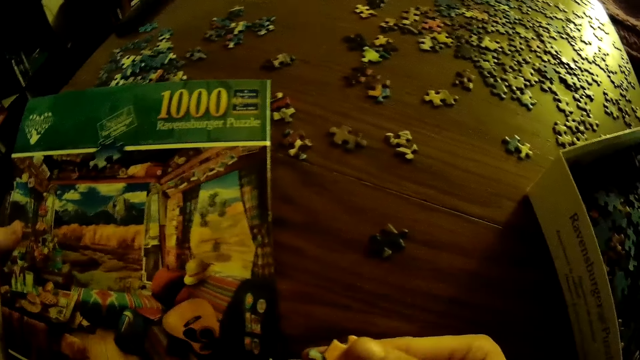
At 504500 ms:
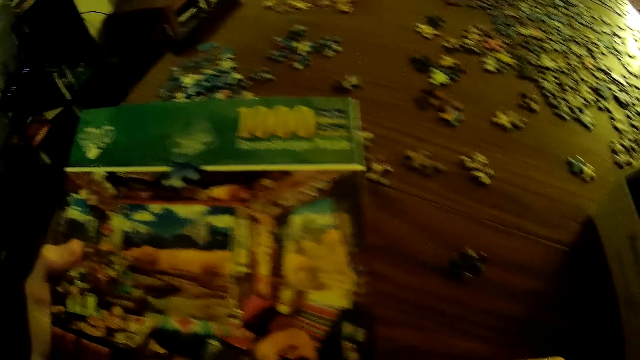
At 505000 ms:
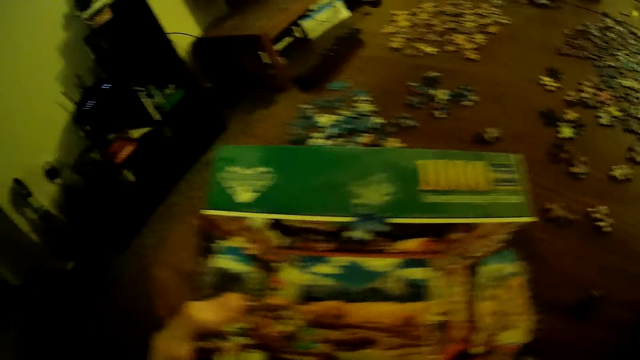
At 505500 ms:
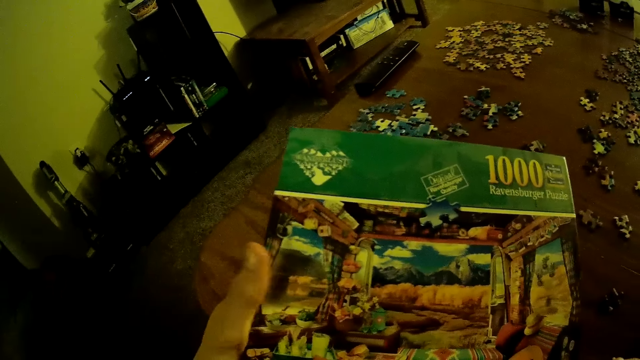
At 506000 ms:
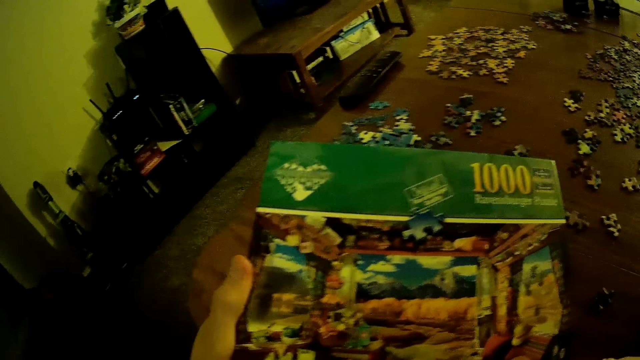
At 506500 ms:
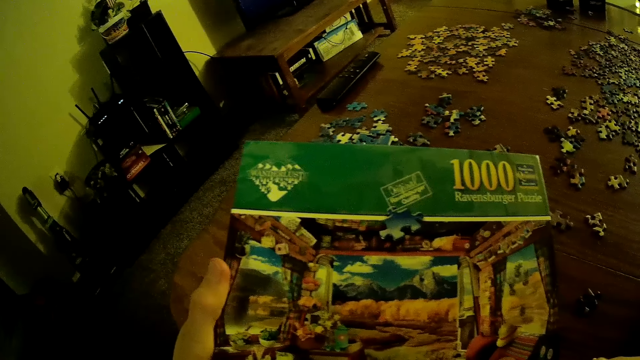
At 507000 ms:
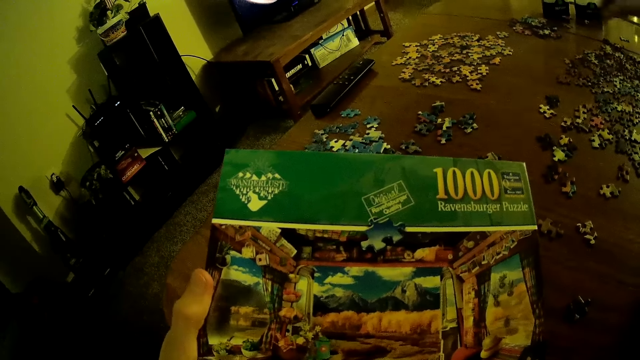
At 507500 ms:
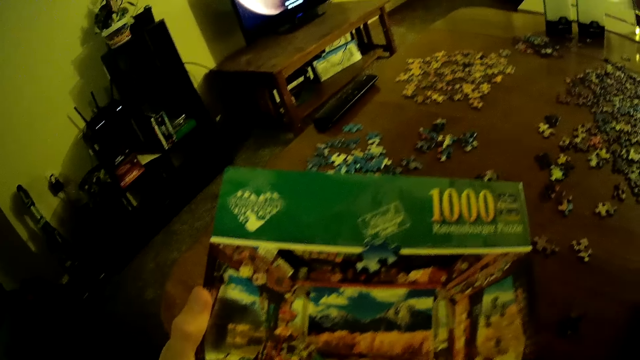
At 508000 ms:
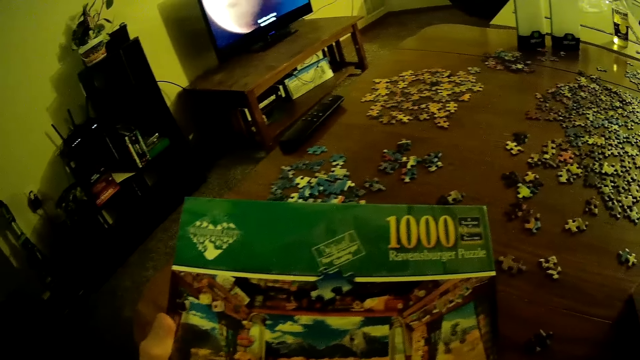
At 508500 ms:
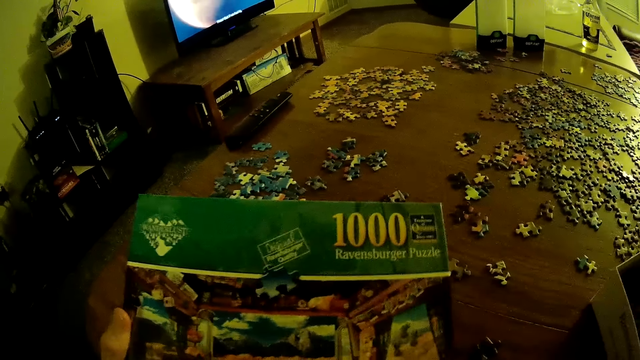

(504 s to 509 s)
The camera wearer looks at the box.

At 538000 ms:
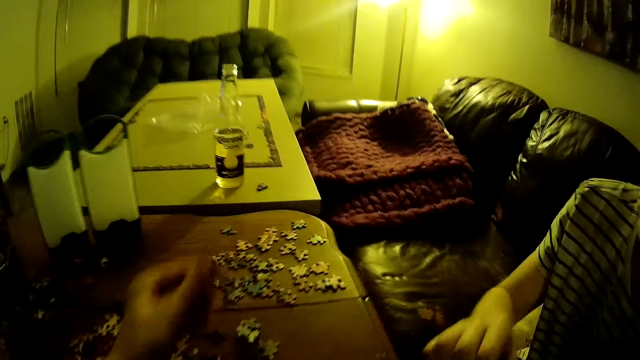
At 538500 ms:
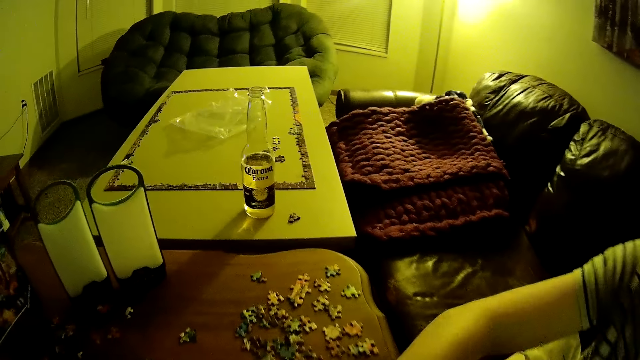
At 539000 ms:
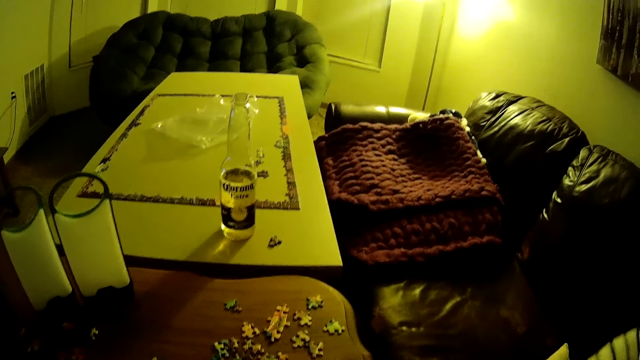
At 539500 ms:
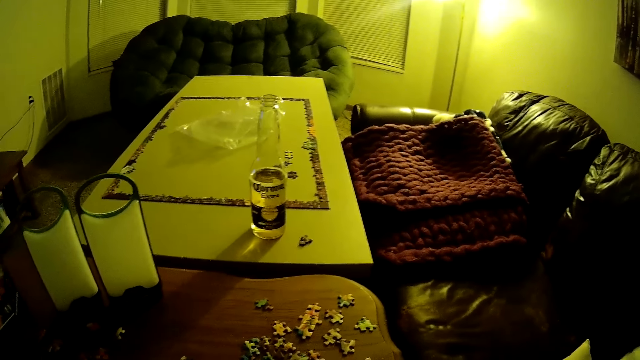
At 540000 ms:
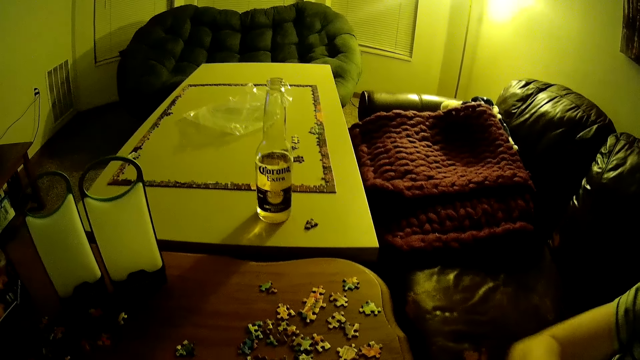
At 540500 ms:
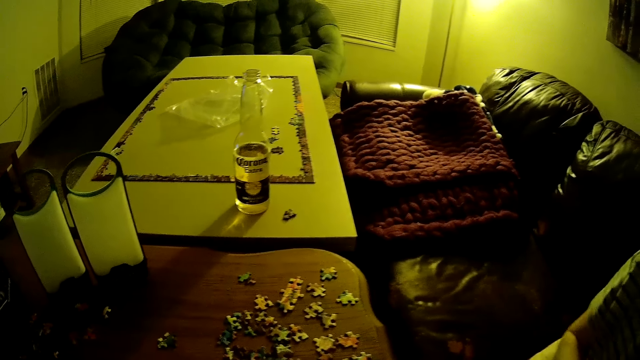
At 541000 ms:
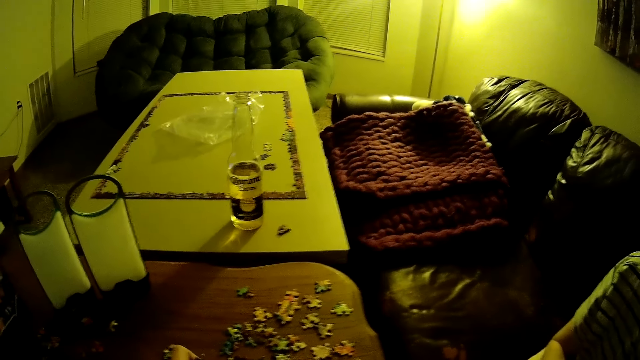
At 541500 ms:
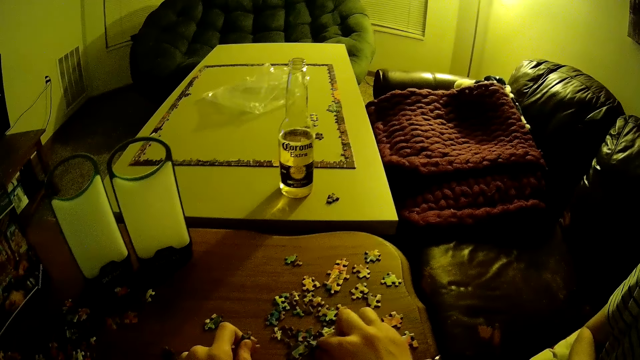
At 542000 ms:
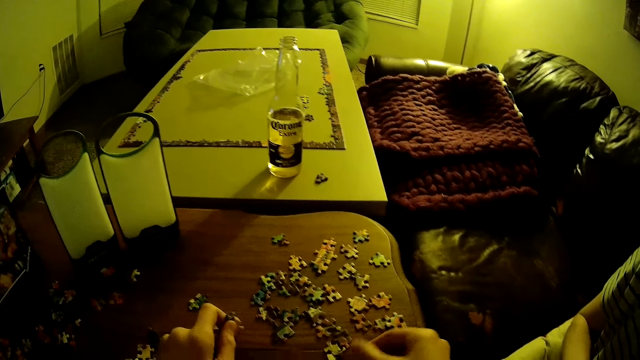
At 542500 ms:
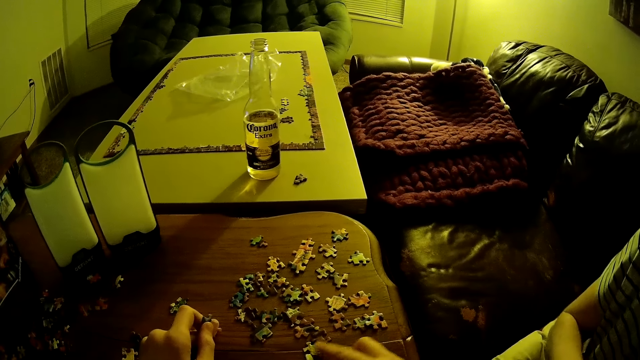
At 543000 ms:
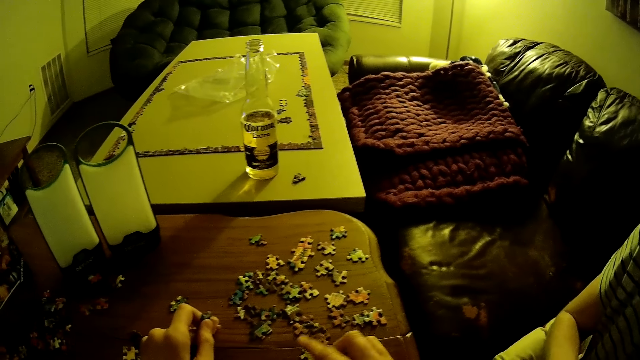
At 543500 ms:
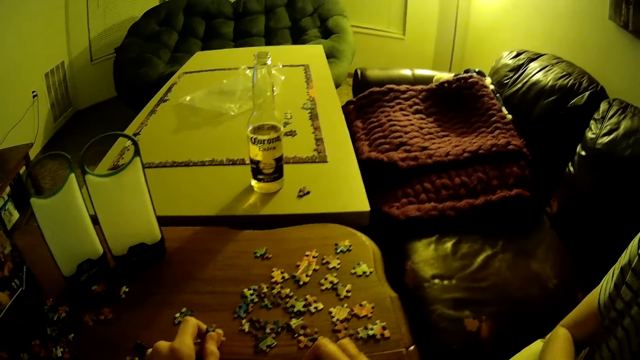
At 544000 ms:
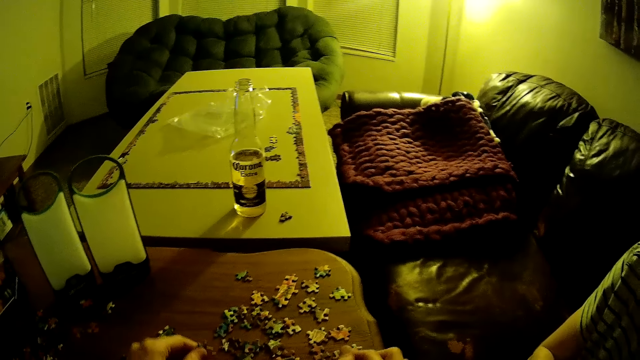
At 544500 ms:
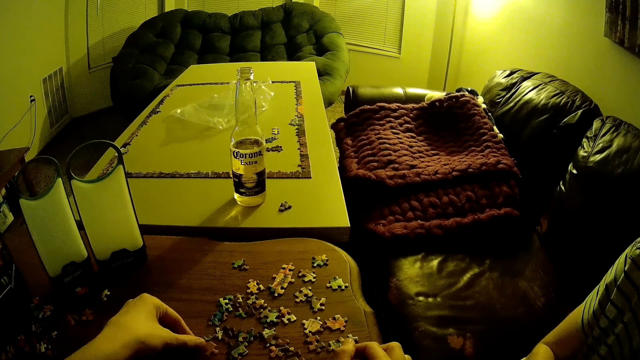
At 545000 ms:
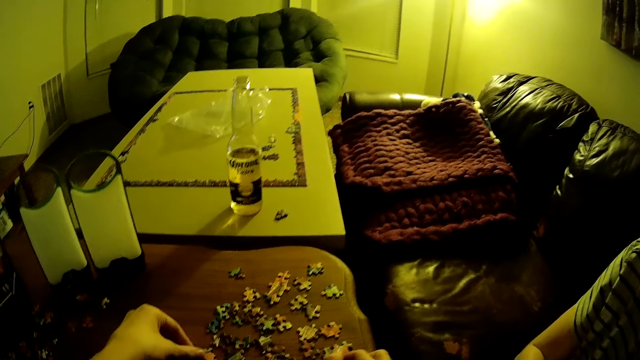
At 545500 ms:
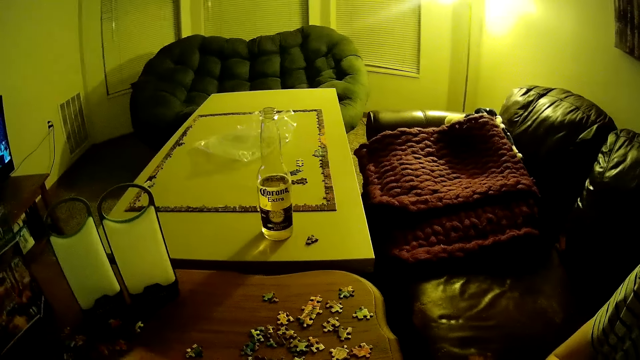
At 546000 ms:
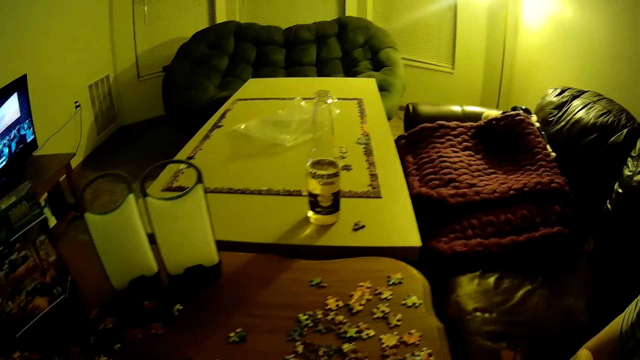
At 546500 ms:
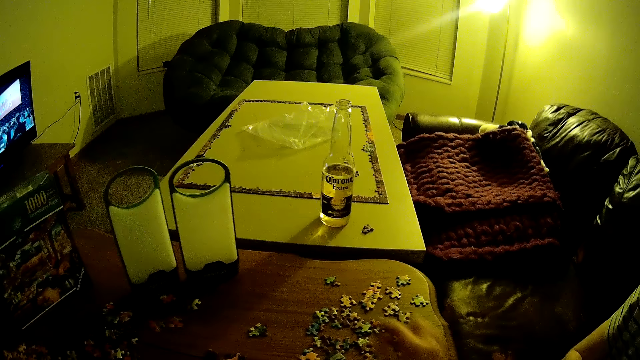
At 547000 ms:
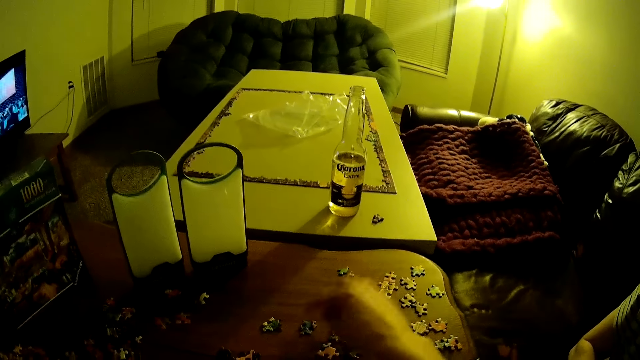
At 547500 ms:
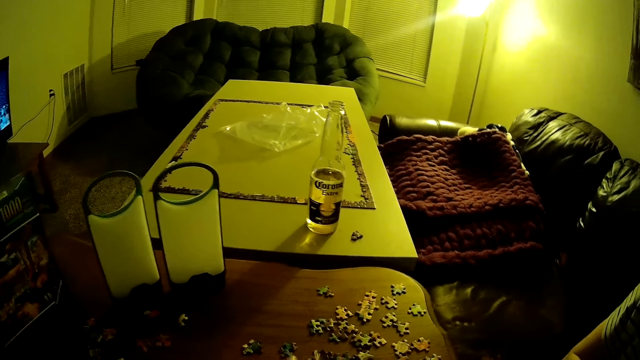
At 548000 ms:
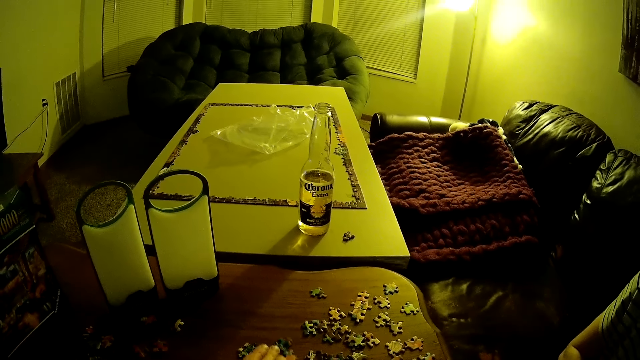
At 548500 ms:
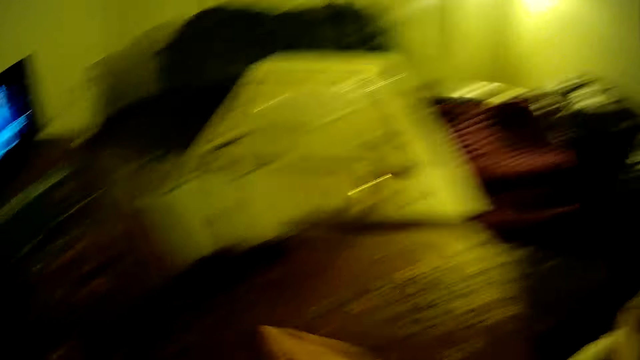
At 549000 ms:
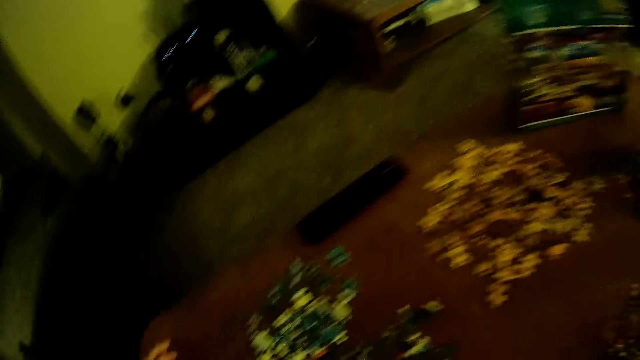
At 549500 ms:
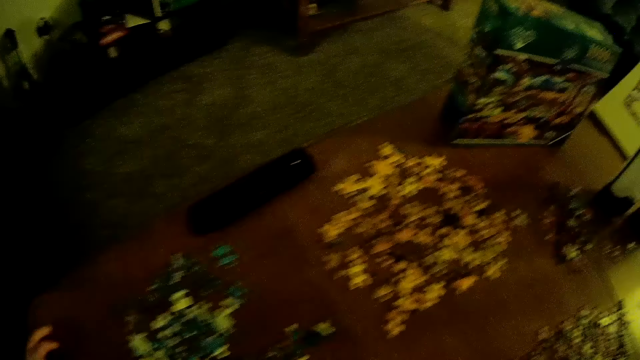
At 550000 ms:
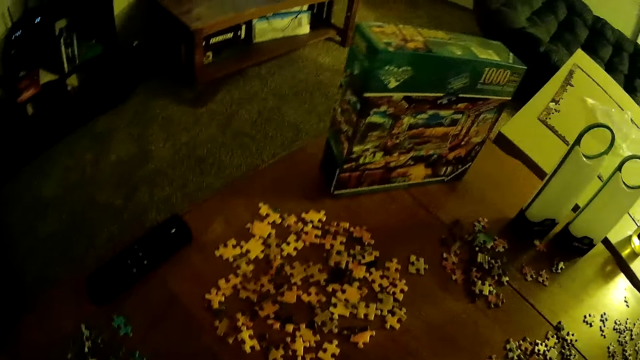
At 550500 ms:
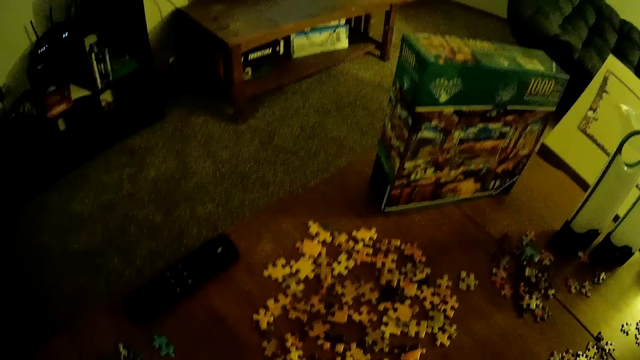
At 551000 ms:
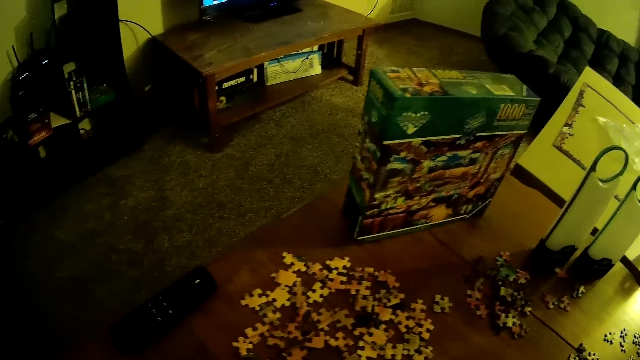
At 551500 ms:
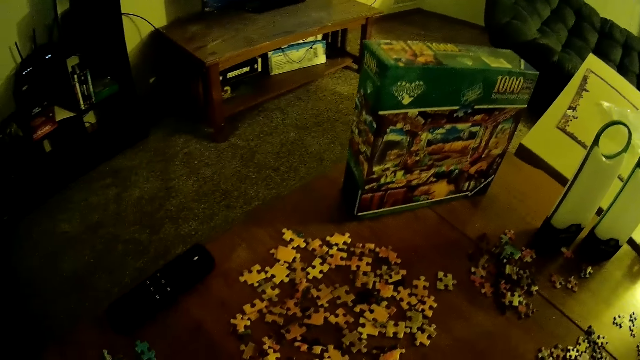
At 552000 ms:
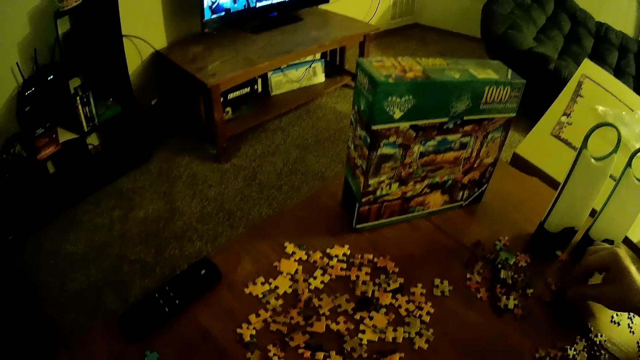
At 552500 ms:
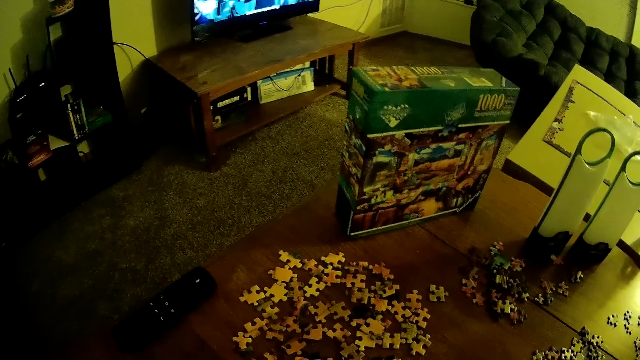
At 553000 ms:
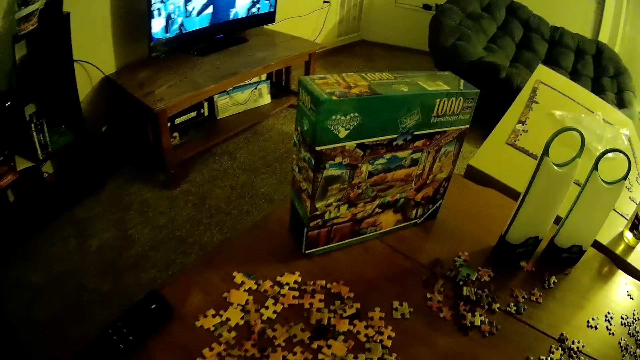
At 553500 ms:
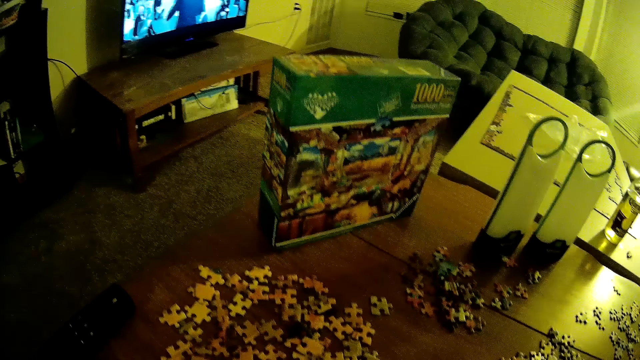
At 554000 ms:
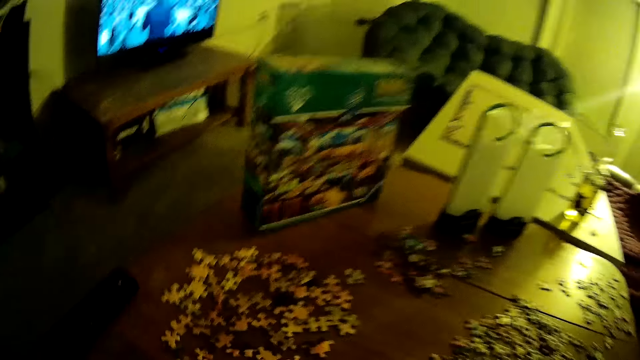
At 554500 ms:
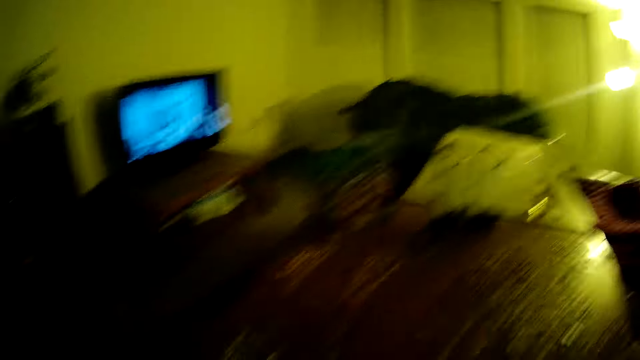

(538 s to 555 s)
A man puts puzzles on the table.
